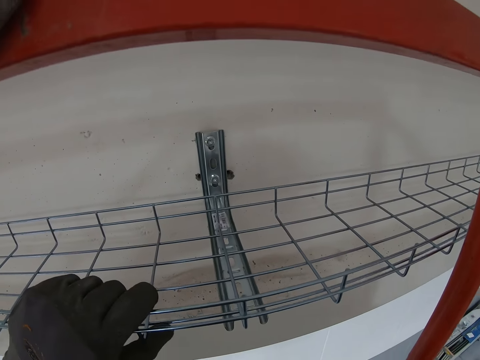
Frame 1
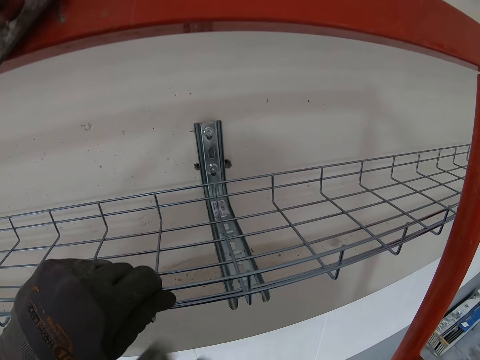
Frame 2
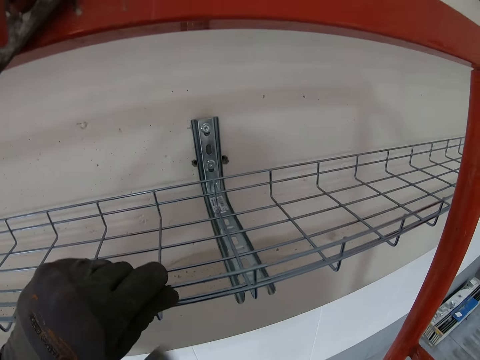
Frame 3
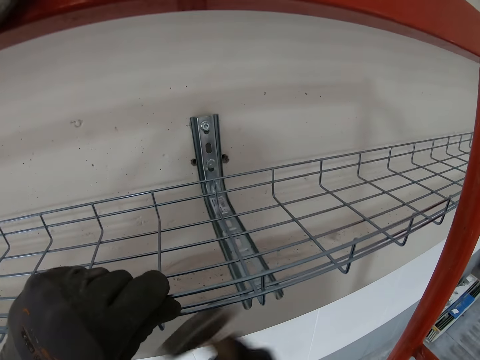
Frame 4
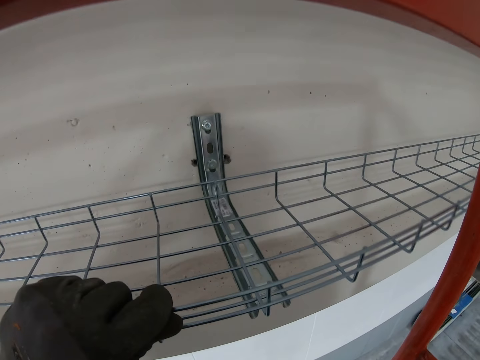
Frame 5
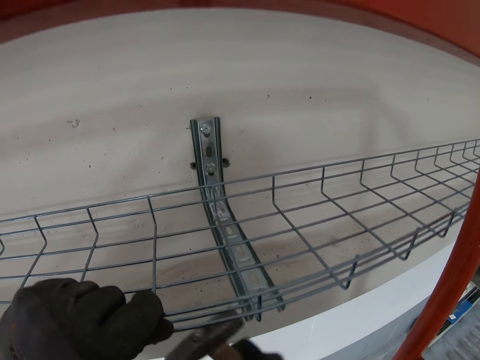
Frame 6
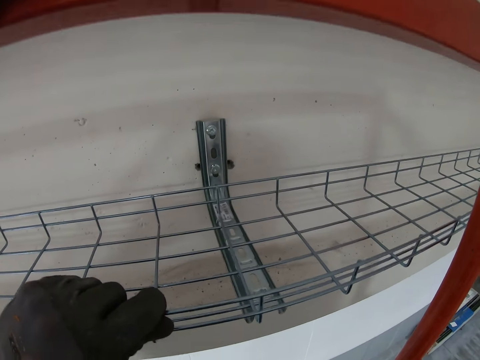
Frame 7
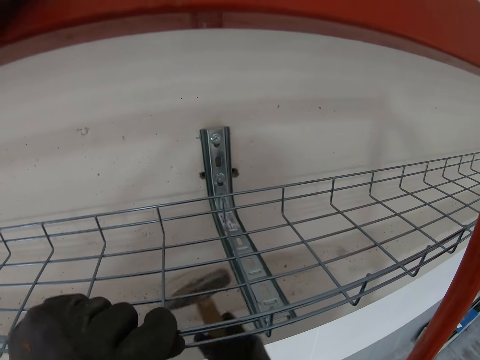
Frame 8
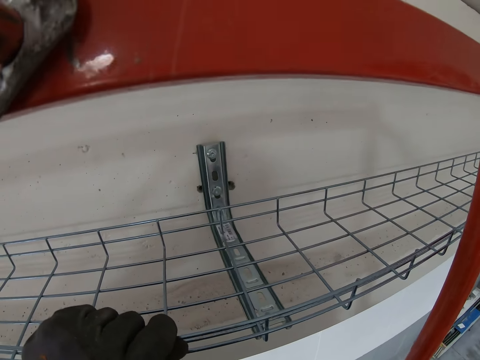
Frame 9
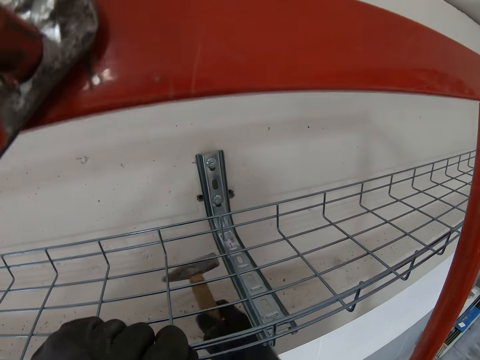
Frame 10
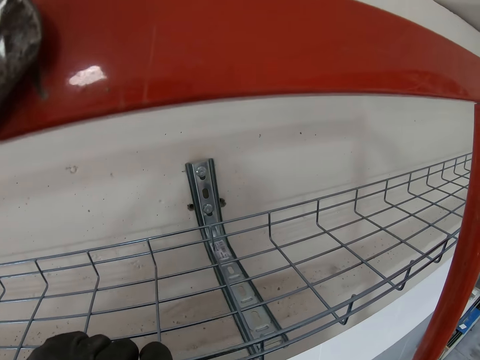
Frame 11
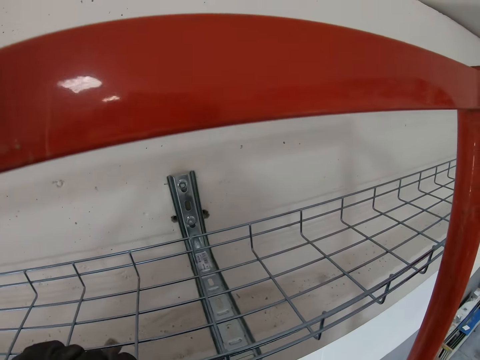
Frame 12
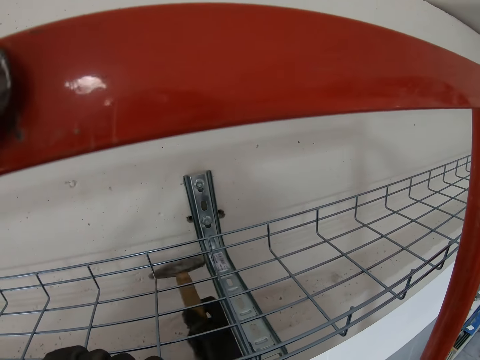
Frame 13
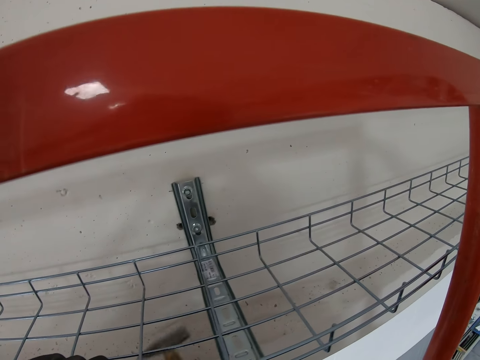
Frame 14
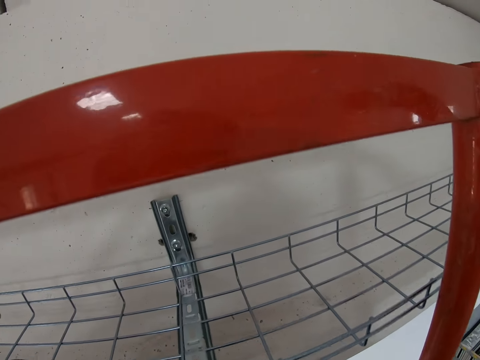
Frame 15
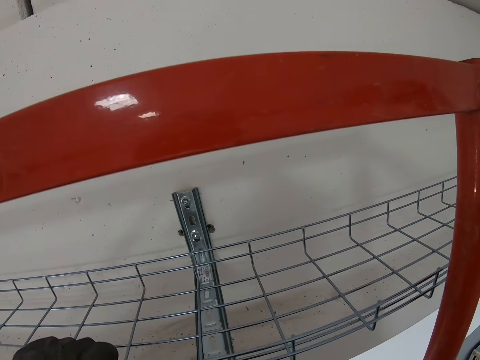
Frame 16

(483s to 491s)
The camera wearer hammers the shelf holder with a hammer.
